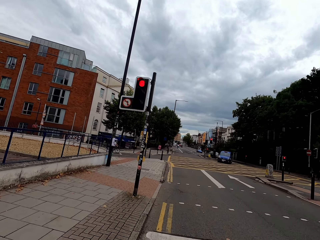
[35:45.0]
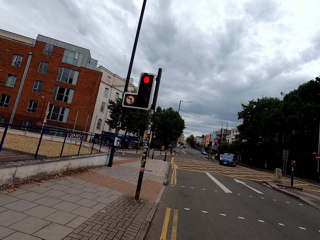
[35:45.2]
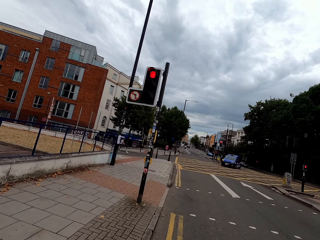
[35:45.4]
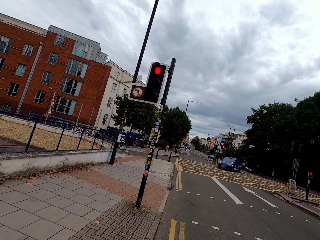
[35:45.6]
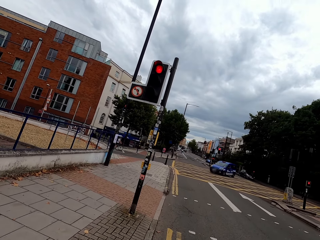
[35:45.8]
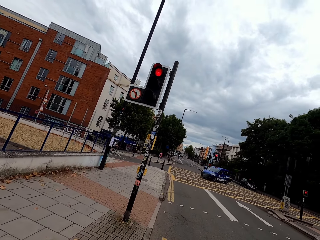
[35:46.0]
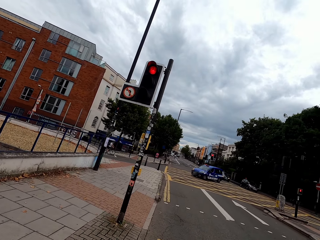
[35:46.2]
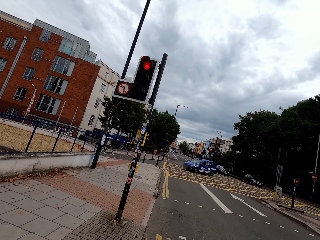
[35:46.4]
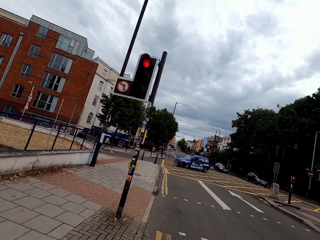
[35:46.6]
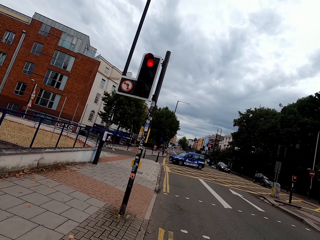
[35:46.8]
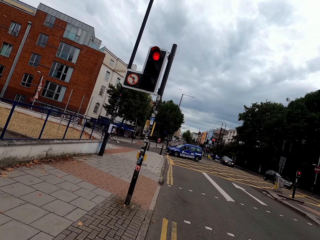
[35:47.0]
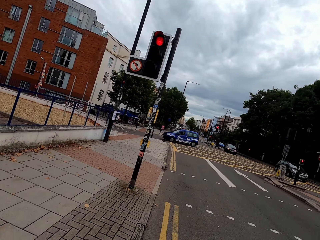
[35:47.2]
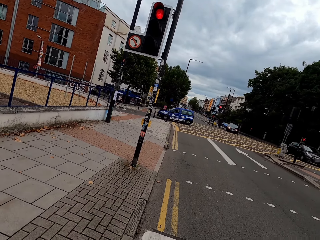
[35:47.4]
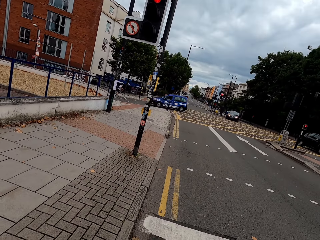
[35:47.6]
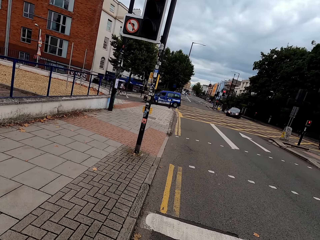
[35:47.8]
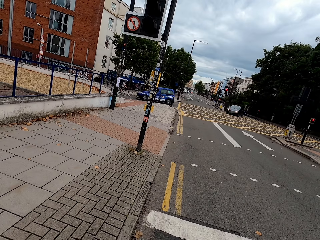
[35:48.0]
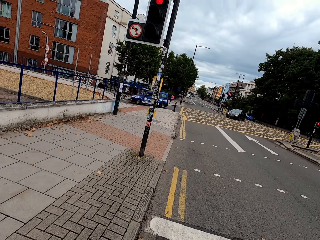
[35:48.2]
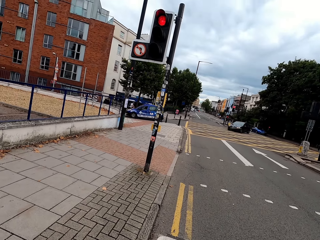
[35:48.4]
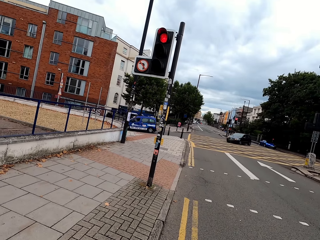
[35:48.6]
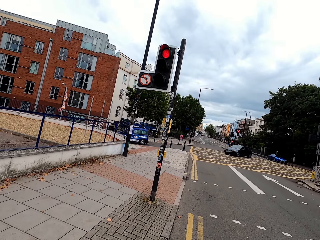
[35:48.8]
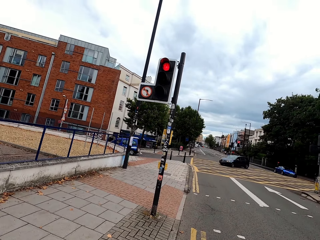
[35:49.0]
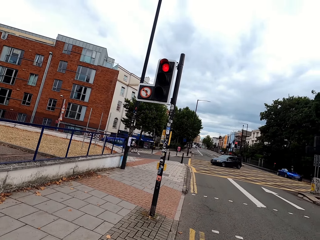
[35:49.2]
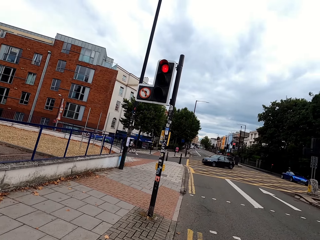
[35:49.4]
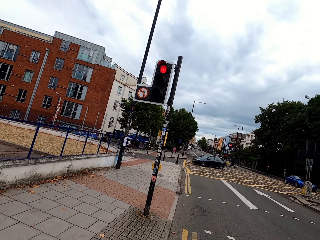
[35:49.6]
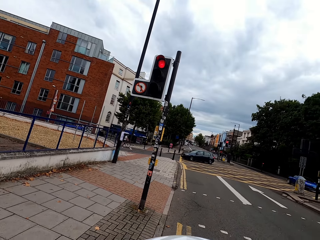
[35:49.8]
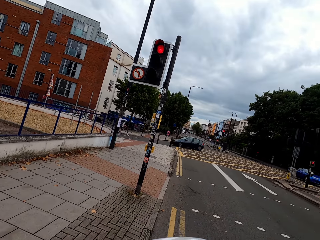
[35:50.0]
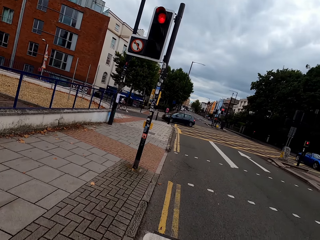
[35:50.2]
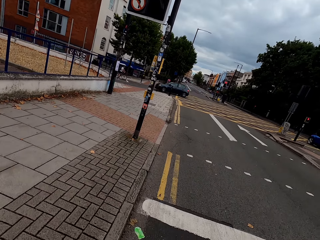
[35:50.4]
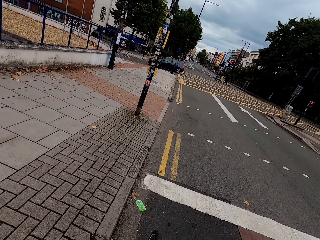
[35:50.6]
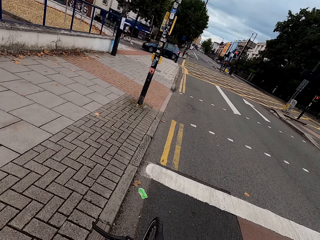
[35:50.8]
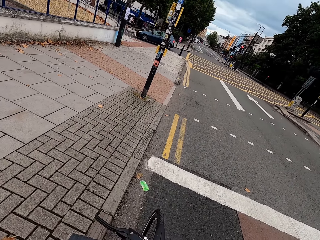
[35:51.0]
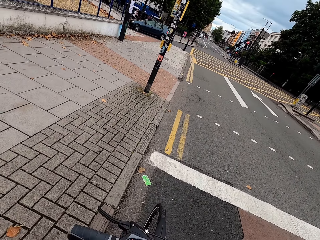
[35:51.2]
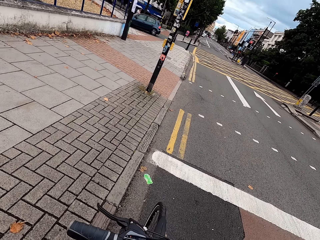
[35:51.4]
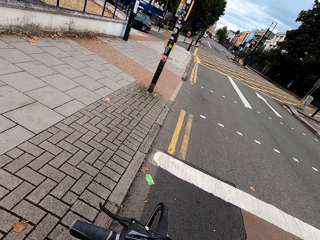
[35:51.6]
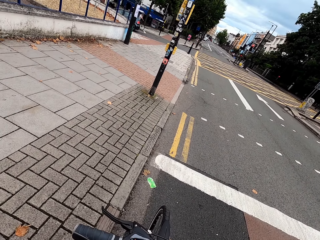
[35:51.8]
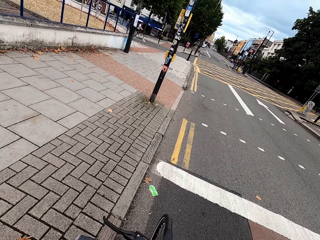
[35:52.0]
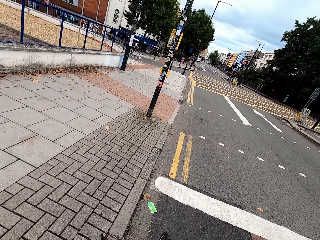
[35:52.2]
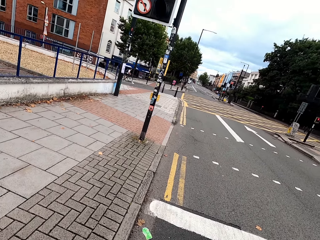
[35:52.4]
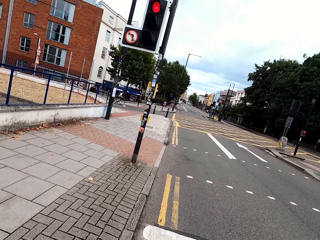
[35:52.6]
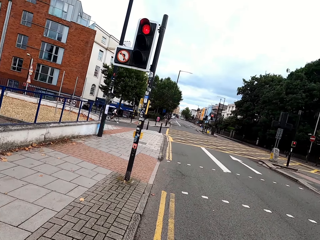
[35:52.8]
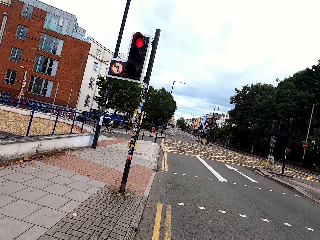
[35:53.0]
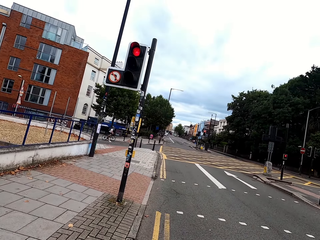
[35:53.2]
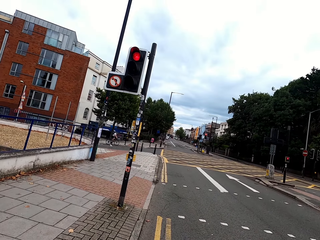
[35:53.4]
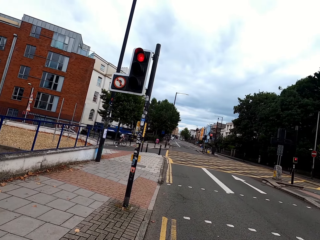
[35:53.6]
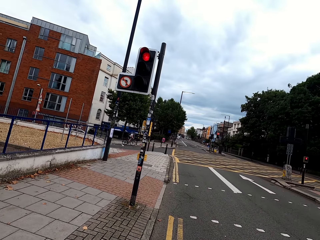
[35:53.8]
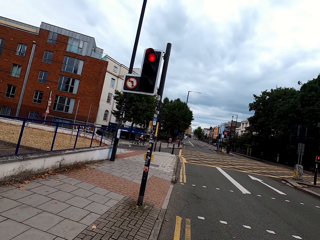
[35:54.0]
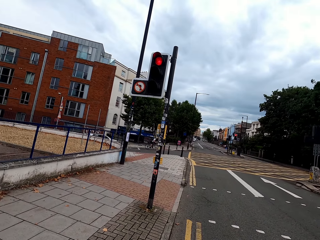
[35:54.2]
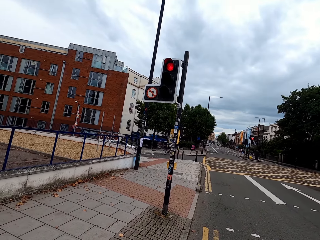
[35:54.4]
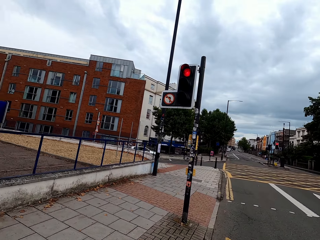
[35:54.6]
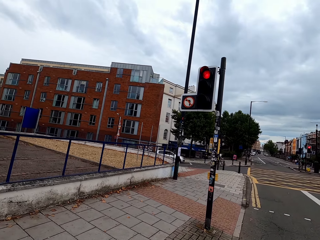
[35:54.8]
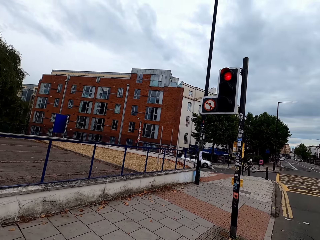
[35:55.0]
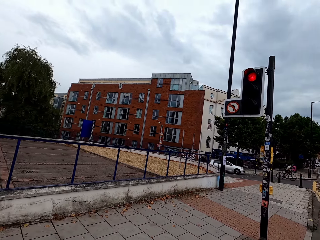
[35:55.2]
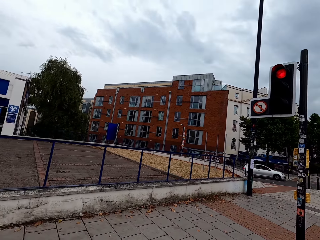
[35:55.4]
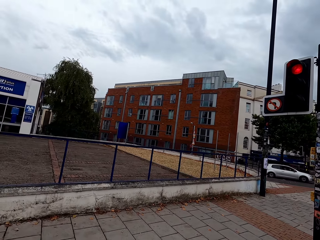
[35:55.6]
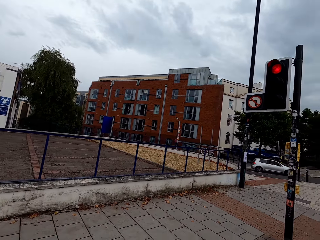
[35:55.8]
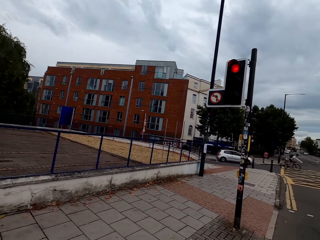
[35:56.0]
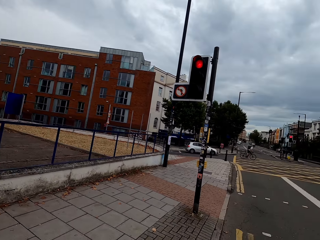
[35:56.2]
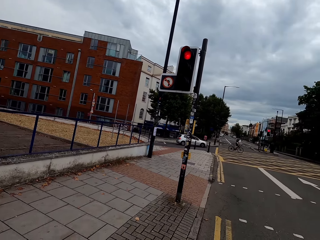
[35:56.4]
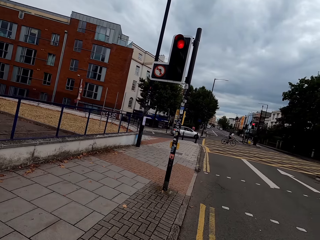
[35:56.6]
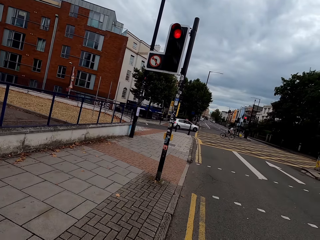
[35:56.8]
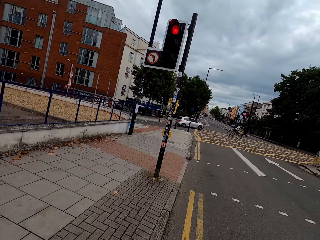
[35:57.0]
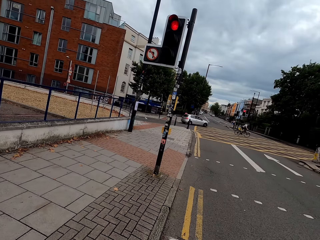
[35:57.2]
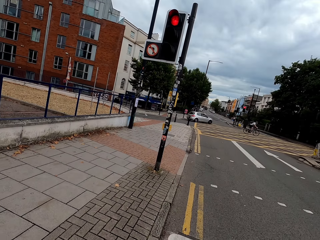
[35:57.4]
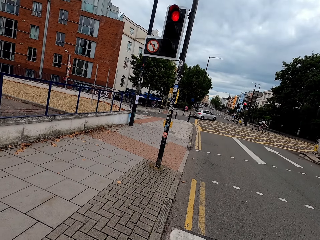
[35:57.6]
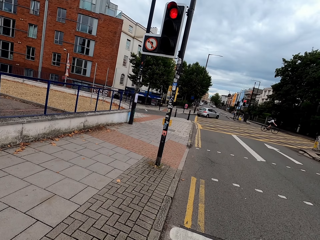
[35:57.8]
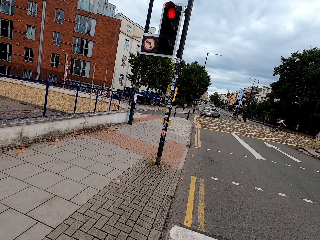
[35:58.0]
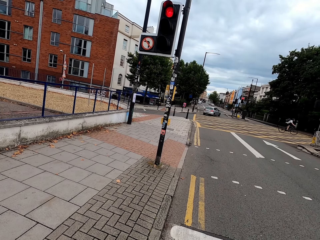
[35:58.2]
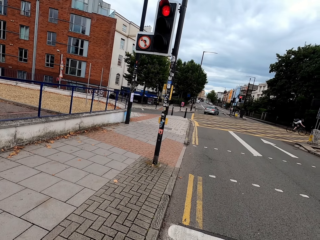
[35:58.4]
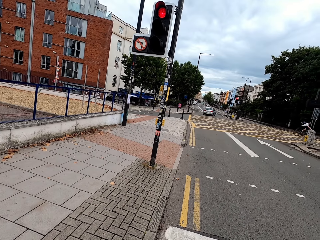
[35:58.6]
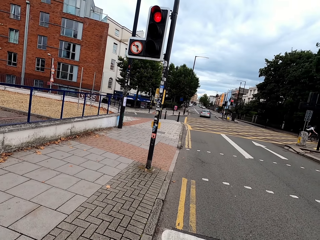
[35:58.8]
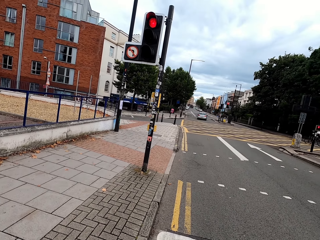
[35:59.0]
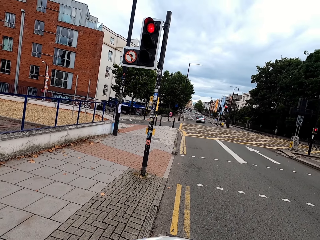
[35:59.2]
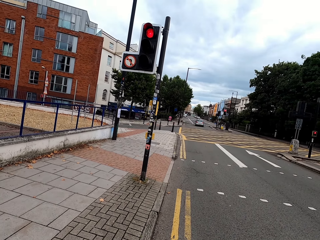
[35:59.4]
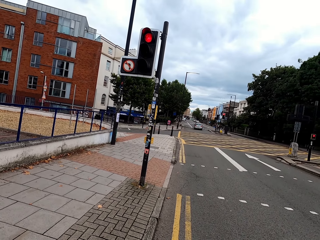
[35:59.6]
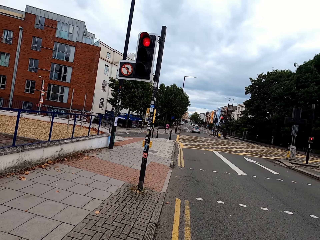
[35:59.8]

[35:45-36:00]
The camera wearer stops the bicycle behind the traffic lights. They look around. They look around the road.

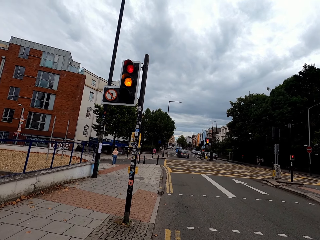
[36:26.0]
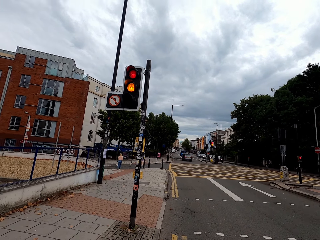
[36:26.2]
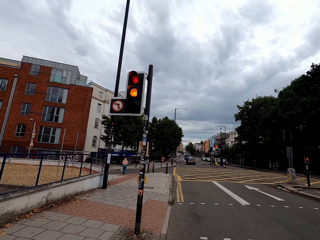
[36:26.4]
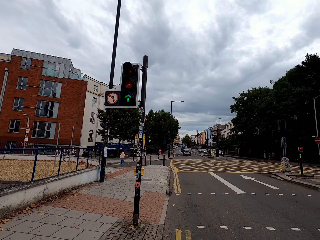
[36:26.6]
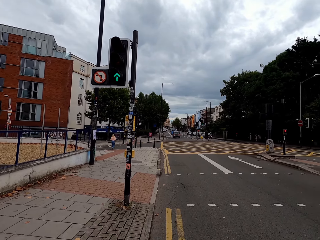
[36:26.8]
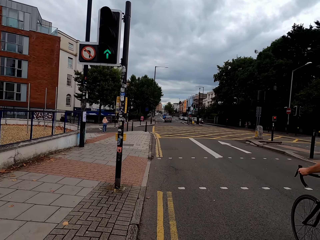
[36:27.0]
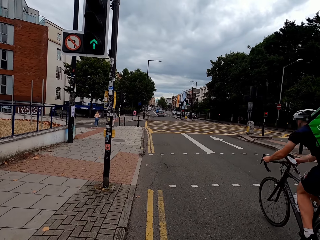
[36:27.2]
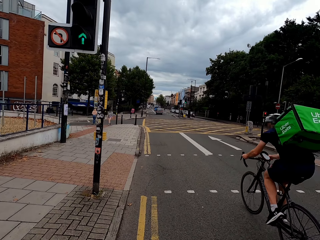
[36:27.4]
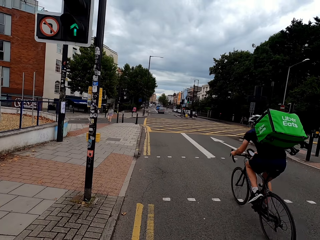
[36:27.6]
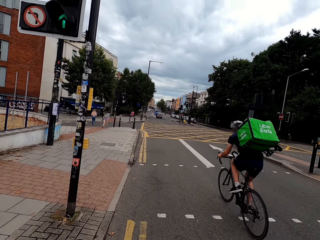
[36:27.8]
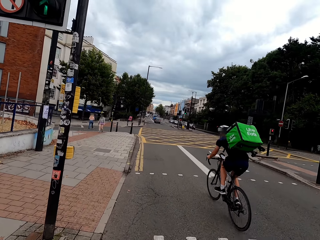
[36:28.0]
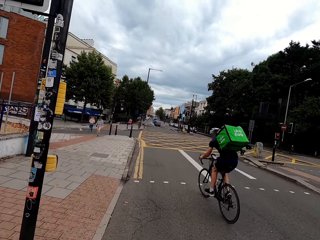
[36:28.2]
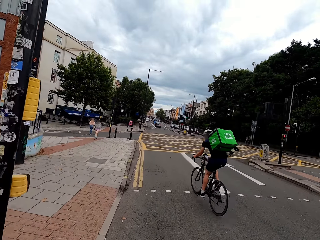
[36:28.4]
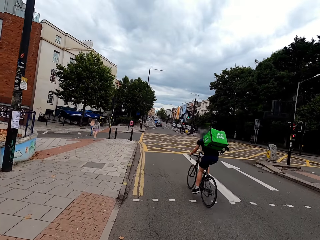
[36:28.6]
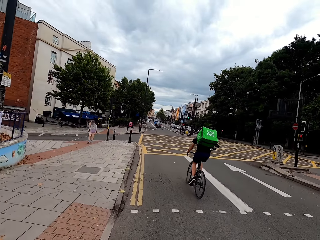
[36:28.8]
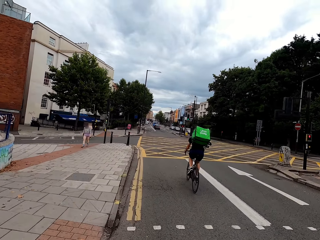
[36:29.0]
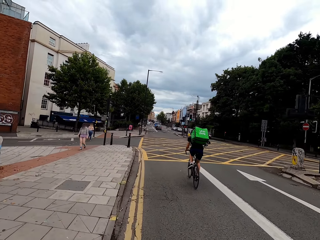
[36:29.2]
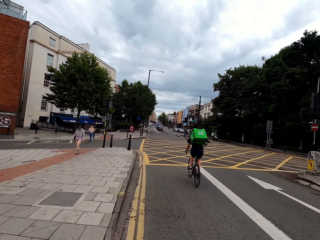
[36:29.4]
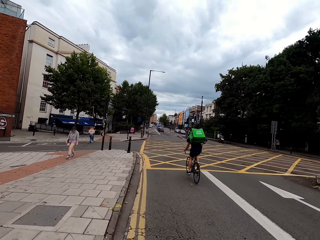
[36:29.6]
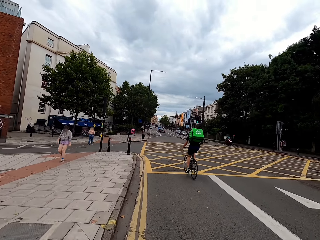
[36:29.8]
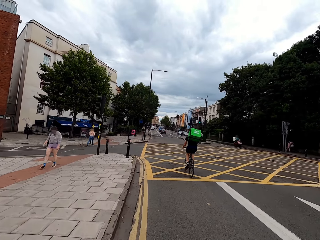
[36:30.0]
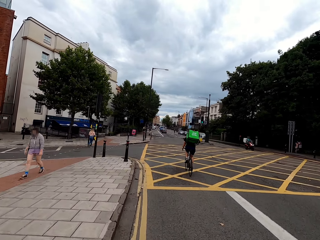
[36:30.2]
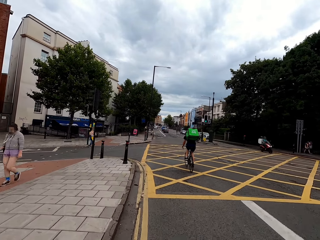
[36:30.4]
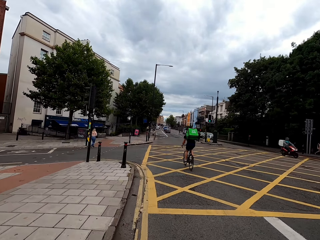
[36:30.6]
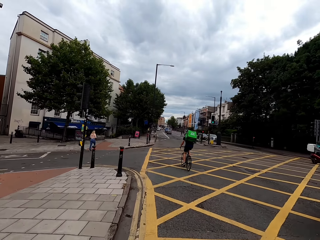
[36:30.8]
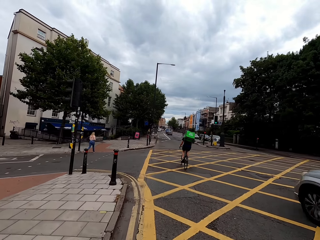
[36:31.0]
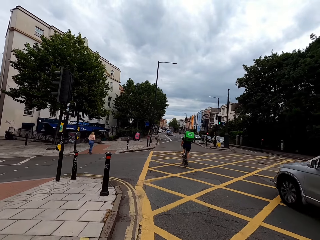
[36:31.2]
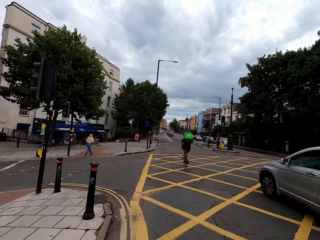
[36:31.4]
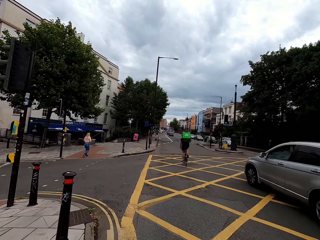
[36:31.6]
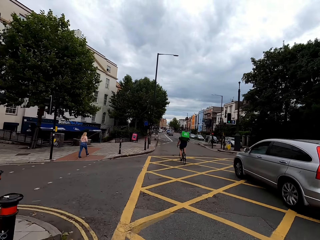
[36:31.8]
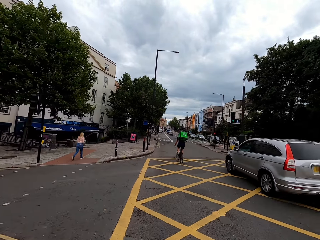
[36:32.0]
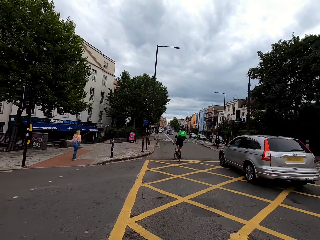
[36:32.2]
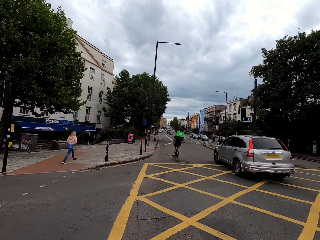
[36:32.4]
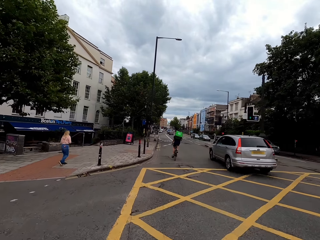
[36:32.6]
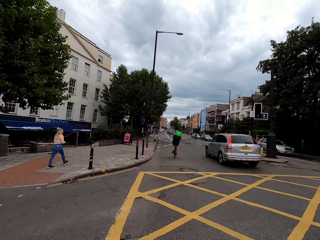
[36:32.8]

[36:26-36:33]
The camera wearer rides a bike on the road.
